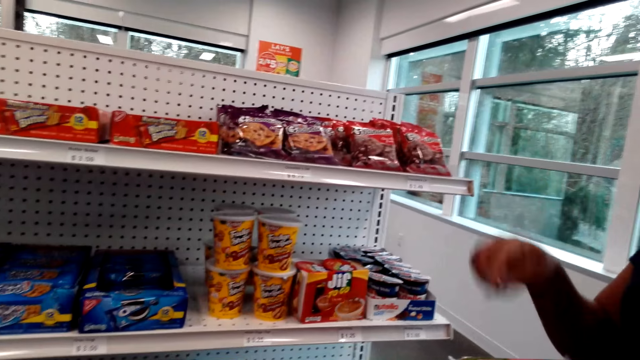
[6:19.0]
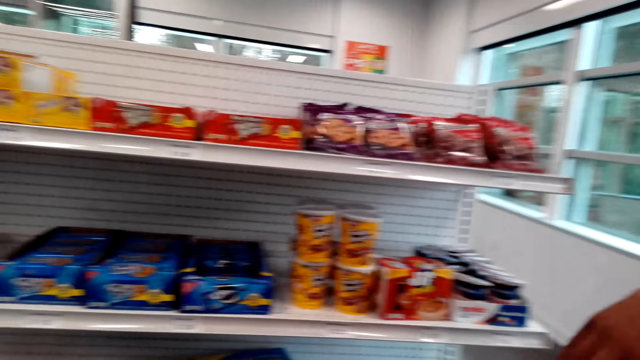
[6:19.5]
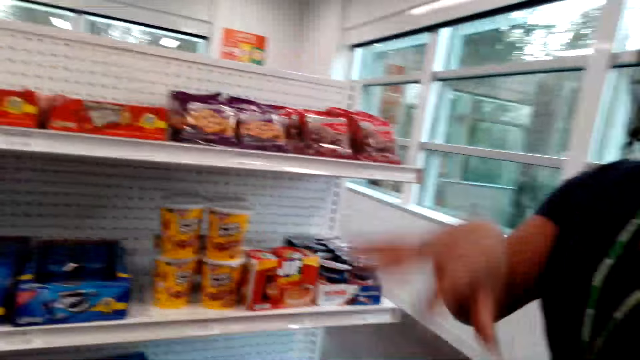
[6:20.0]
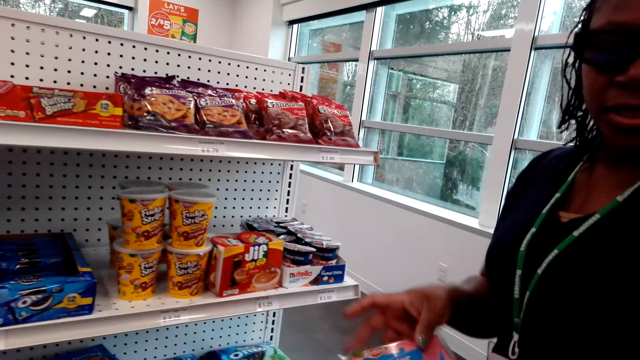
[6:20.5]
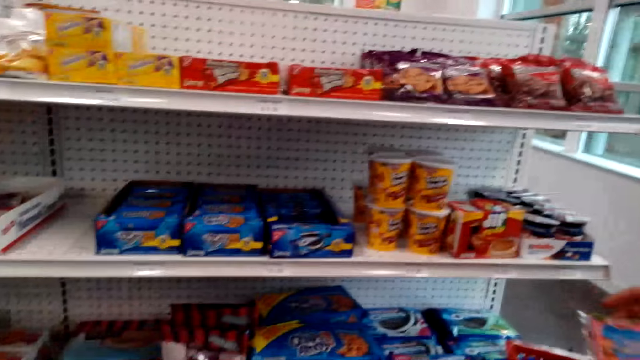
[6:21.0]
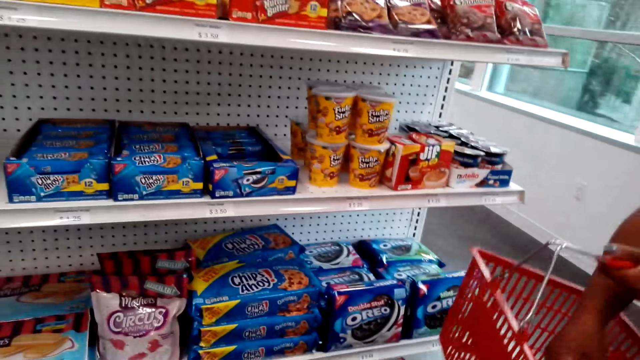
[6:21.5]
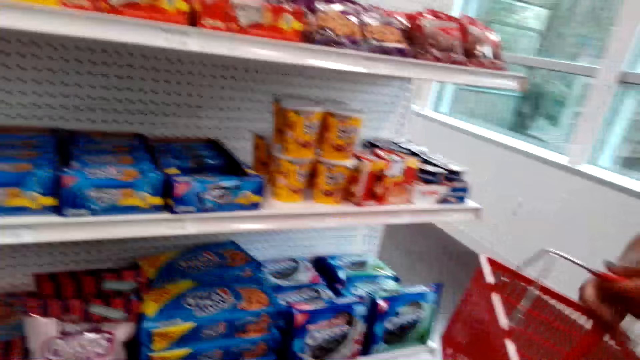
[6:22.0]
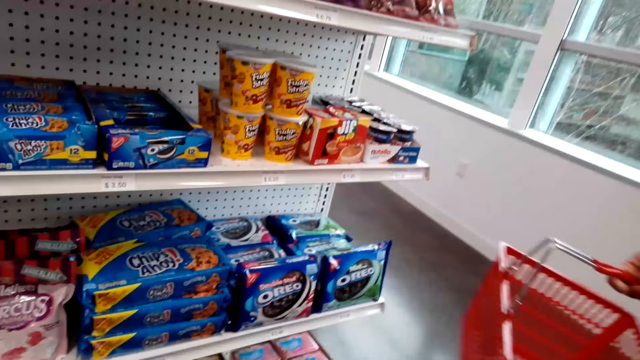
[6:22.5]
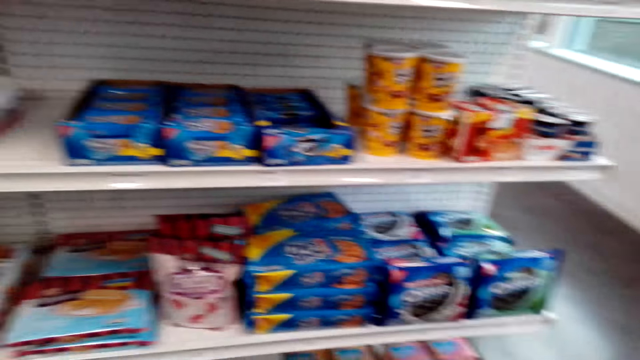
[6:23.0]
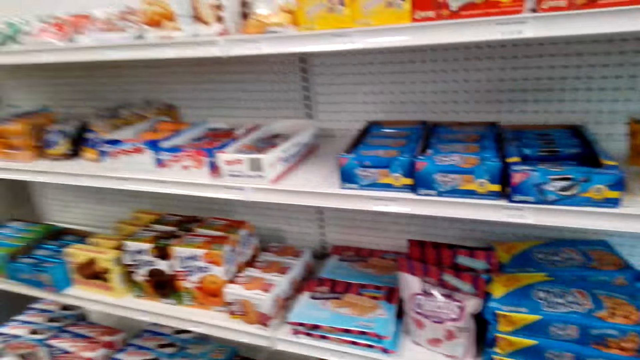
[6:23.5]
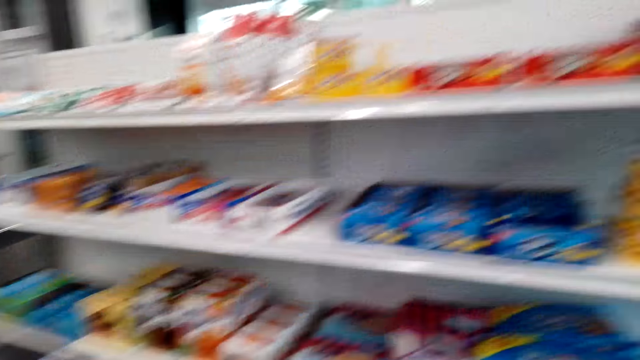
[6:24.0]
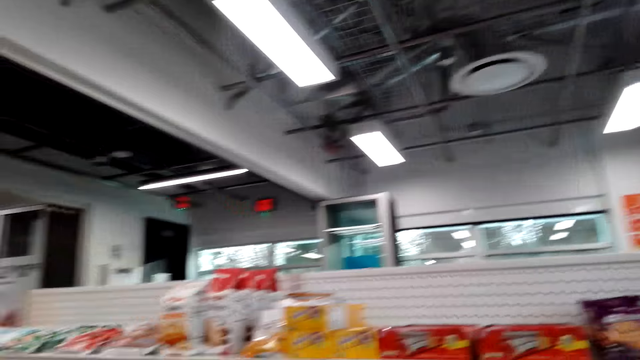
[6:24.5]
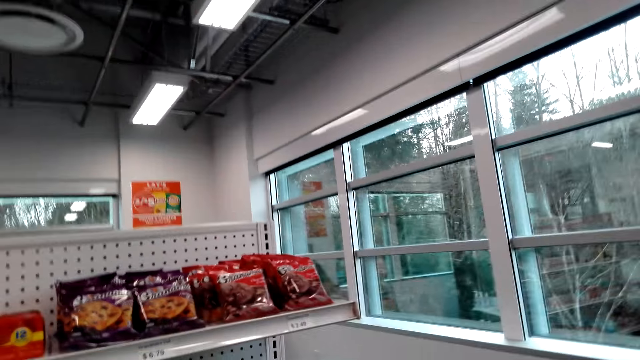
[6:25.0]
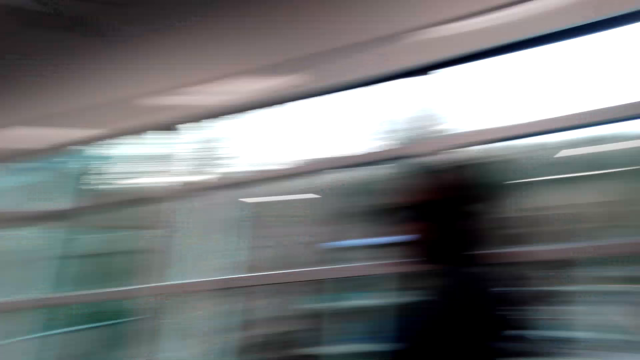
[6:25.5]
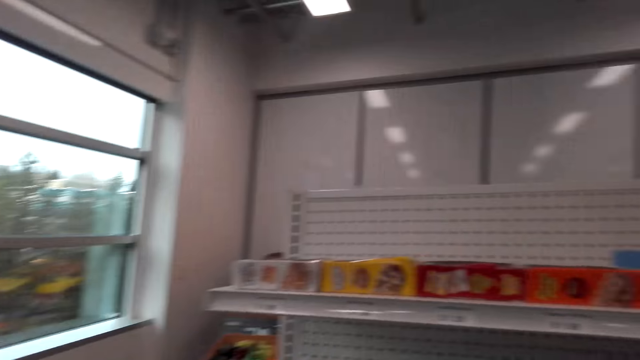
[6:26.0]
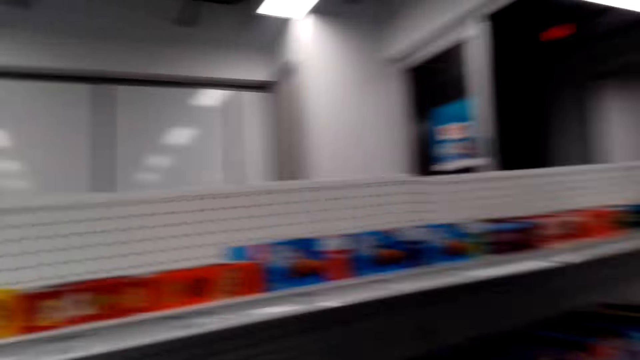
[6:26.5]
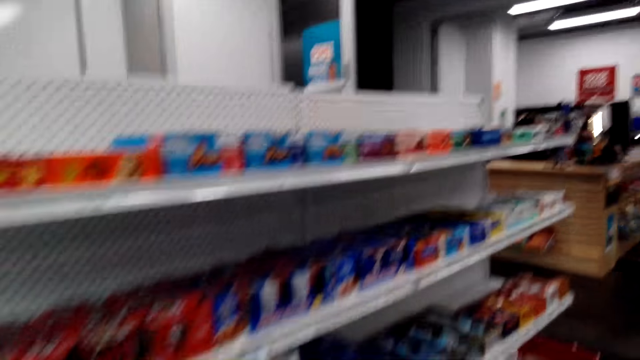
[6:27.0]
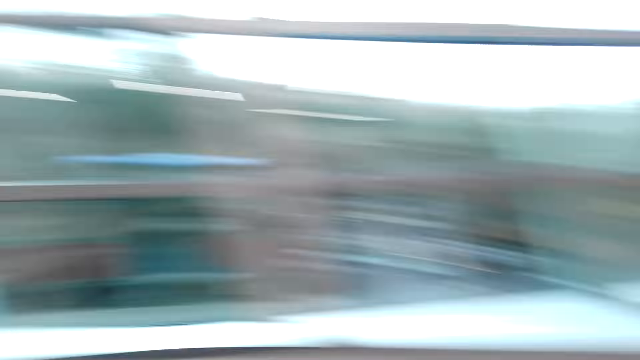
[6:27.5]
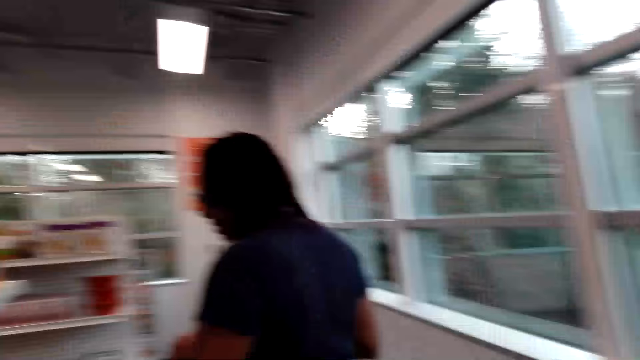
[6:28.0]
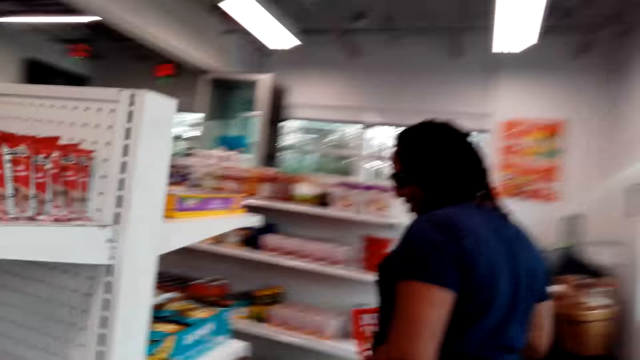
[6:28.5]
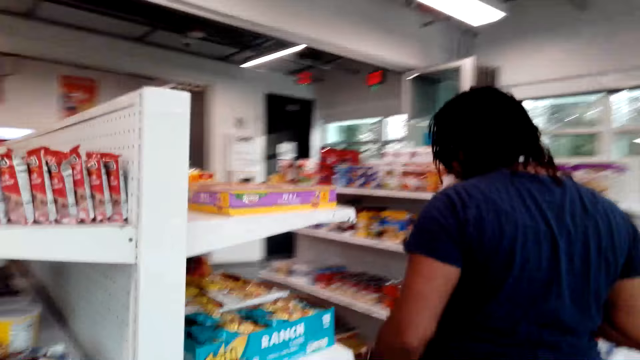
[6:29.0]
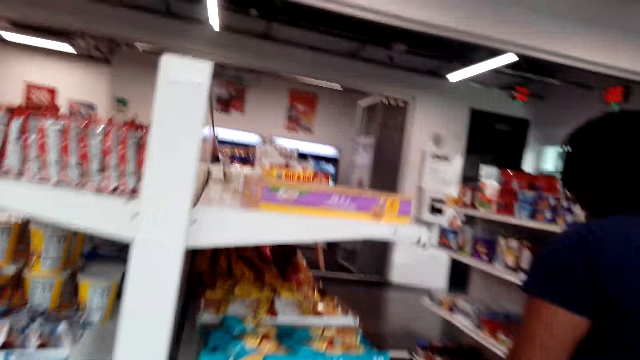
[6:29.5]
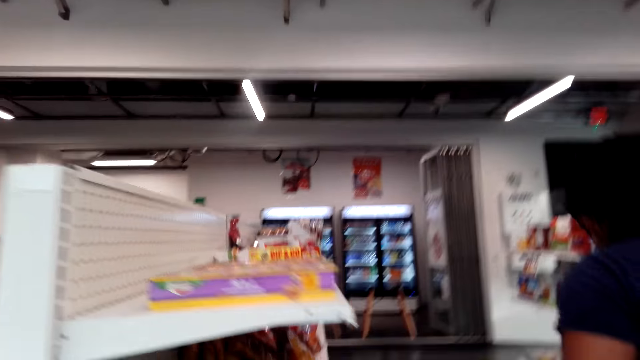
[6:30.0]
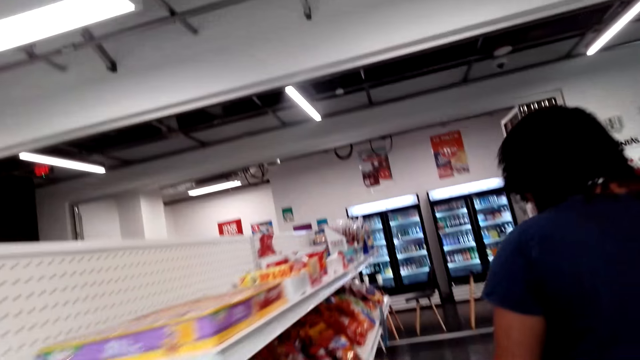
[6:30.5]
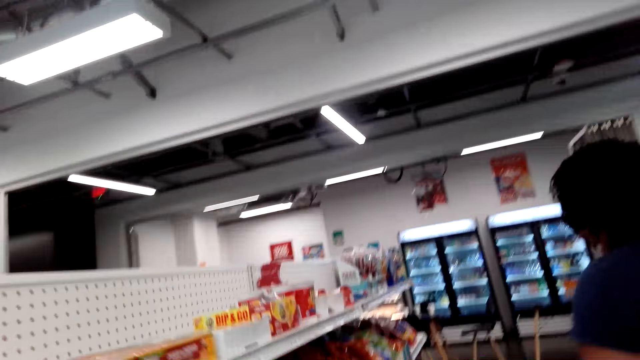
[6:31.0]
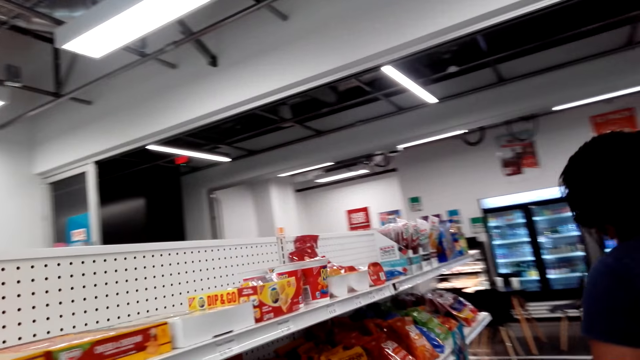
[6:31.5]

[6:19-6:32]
The camera wearer speaks to a woman. The woman speaks to the camera wearer. The woman places the sugar wafers in the shopping basket. The camera wearer speaks to the woman. They walk in the supermarket behind the woman.

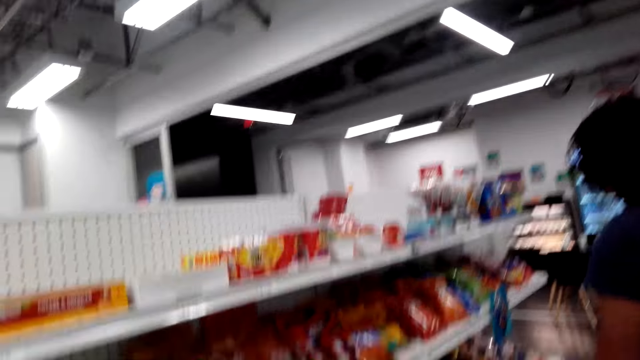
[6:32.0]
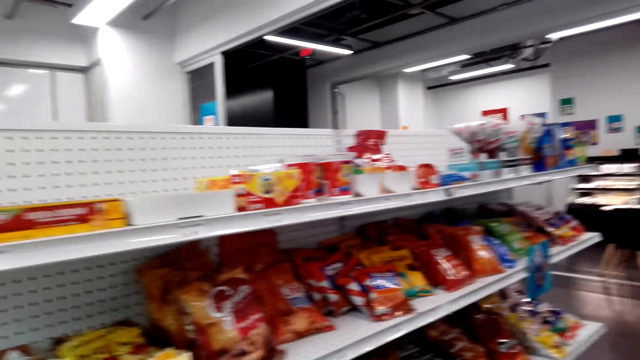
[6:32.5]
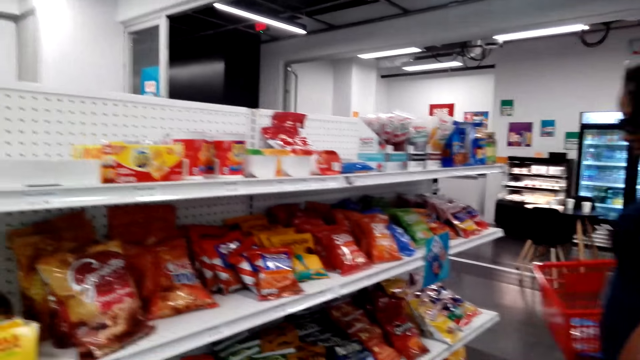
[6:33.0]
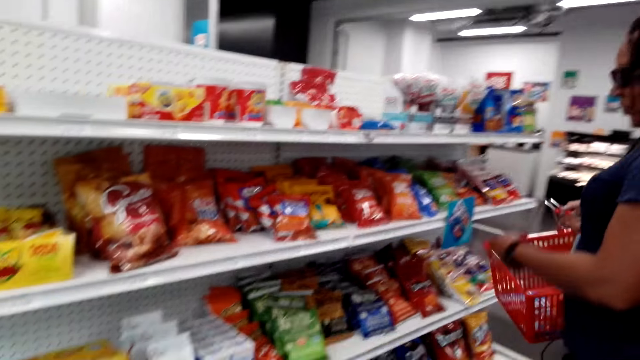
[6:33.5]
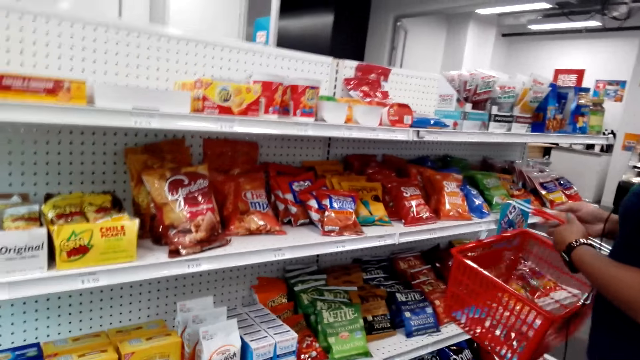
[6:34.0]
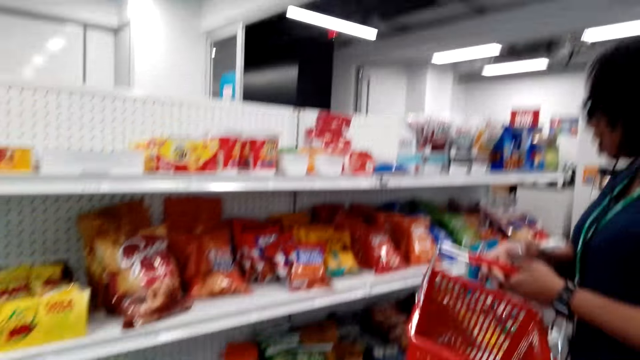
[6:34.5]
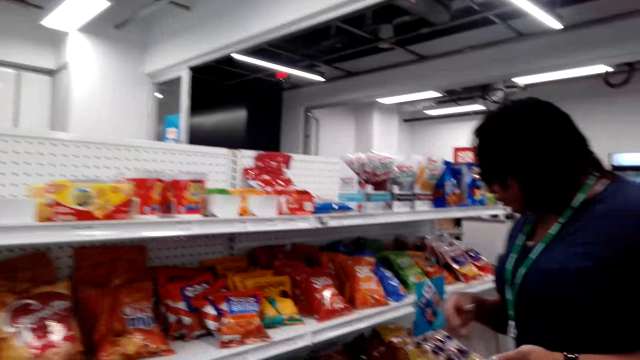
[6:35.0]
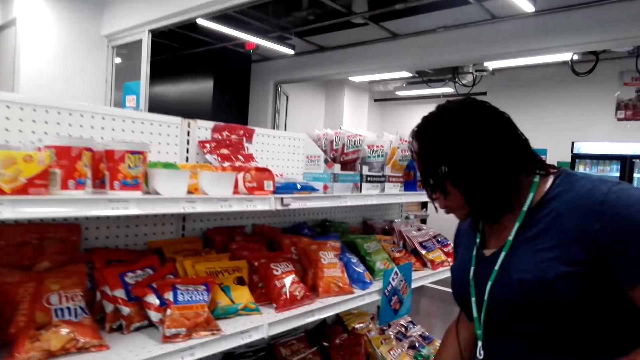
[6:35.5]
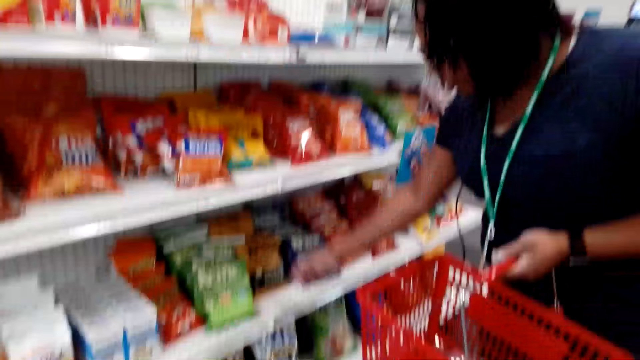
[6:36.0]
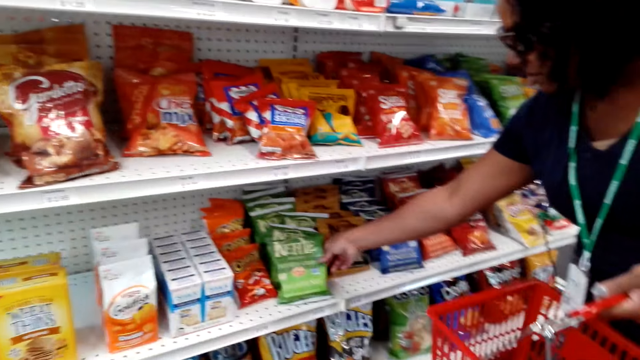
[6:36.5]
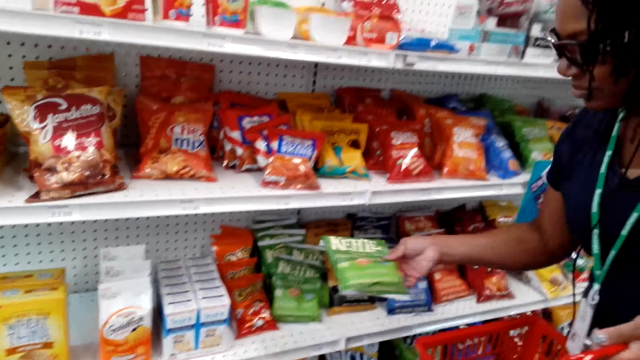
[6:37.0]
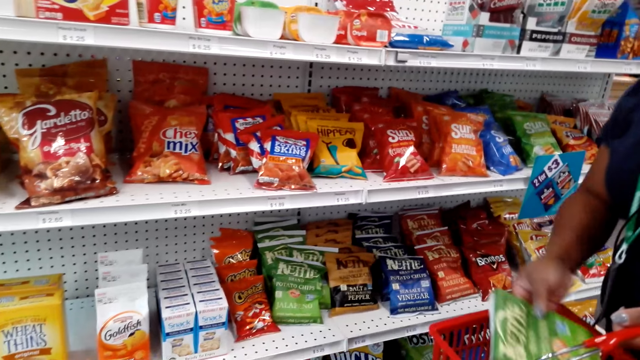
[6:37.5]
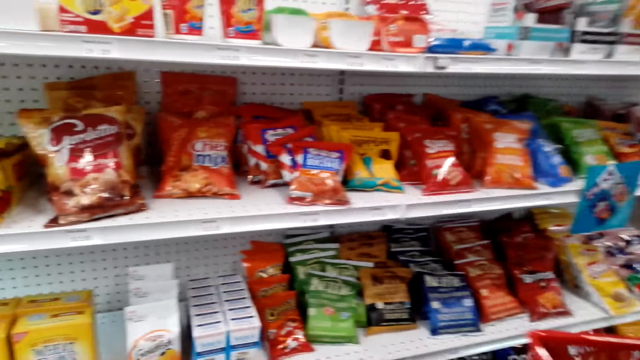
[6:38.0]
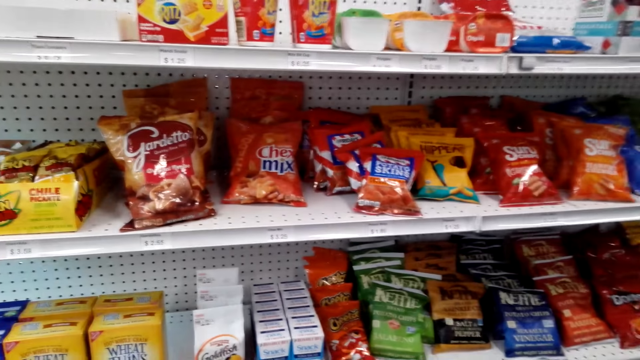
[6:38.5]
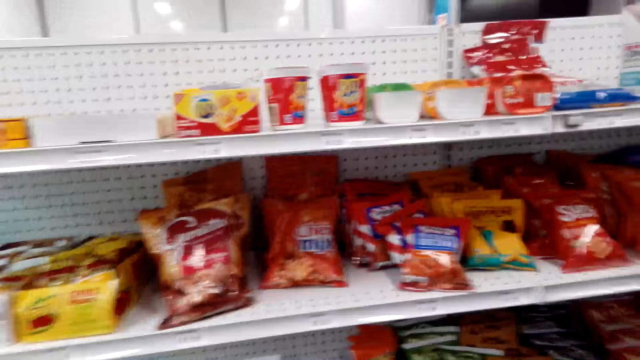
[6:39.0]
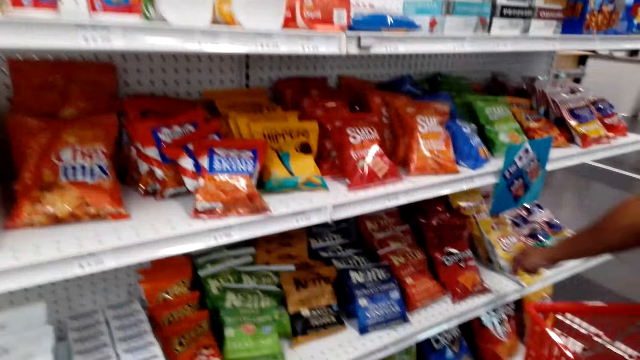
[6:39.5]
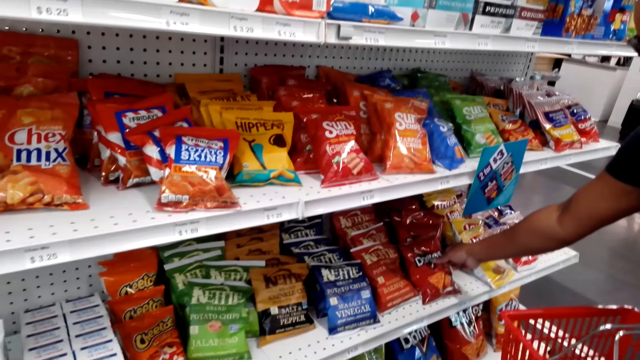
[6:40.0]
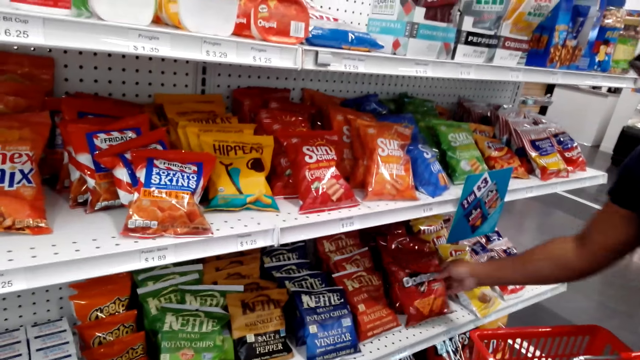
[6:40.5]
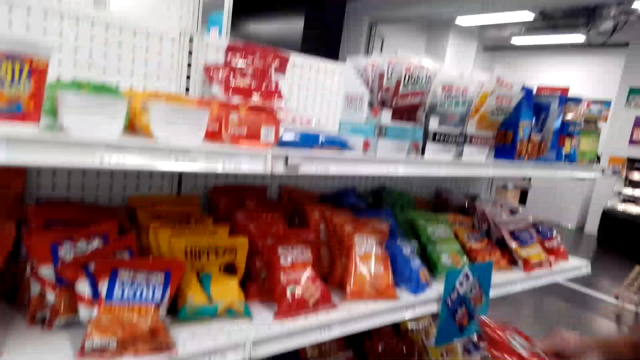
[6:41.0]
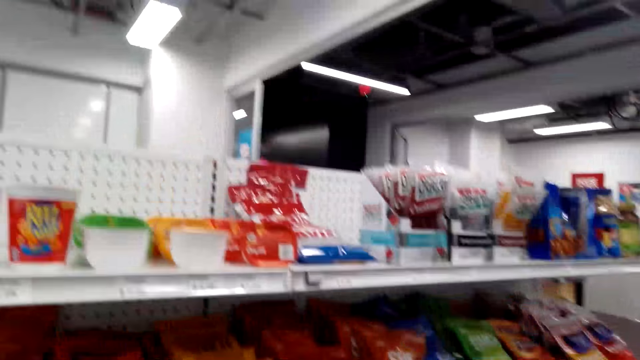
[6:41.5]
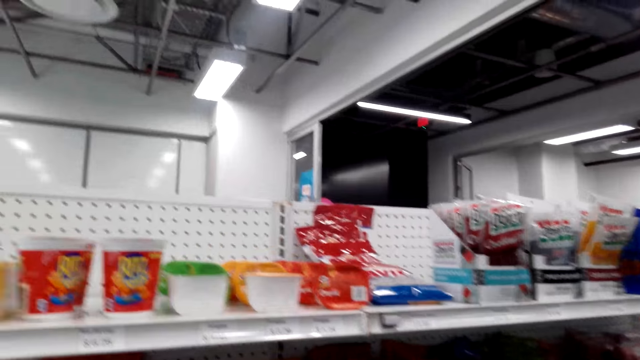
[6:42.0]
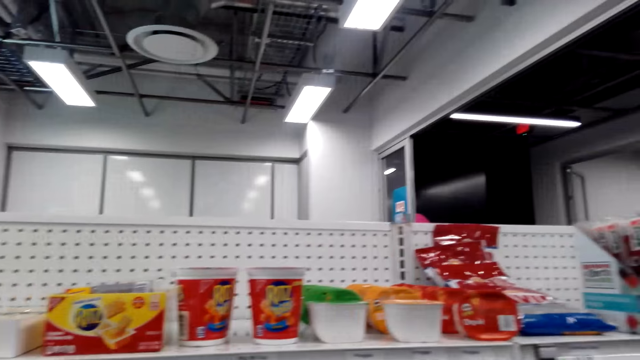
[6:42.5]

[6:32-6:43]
The camera wearer looks at the shelf. The woman picks a packet of potato chips from the shelf. The woman places the potato chips in the shopping basket. The woman picks a packet of potato chips from the shelf. The woman places the potato chips in the shopping basket.
